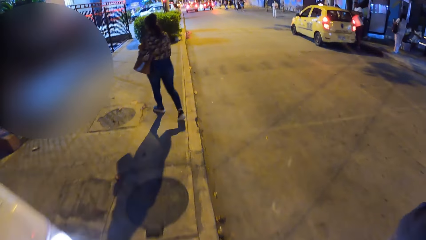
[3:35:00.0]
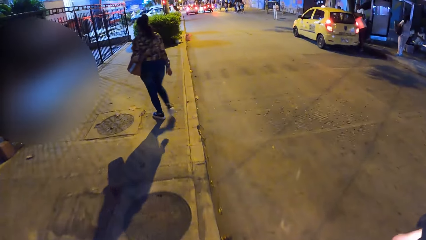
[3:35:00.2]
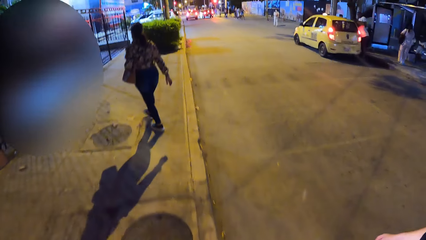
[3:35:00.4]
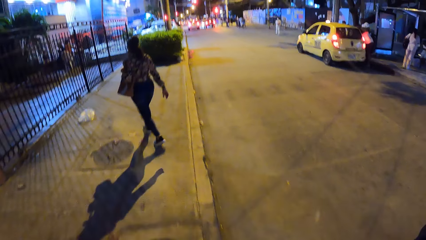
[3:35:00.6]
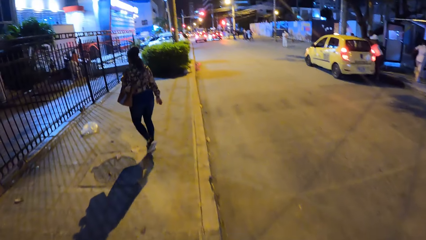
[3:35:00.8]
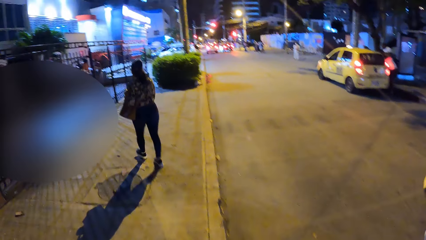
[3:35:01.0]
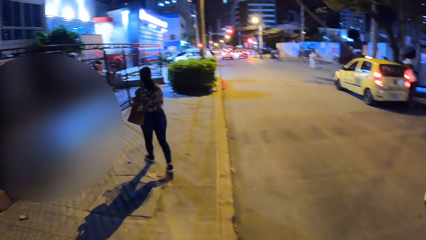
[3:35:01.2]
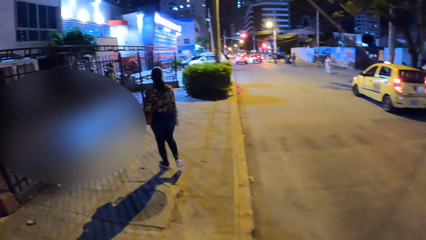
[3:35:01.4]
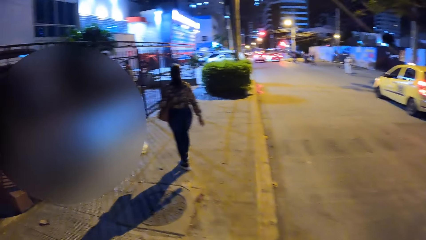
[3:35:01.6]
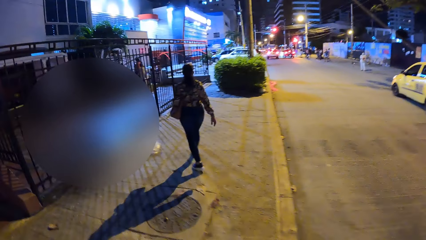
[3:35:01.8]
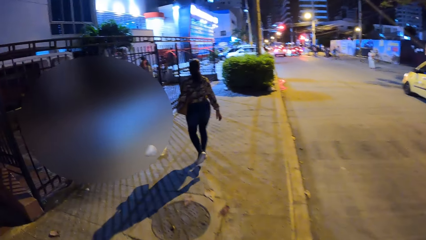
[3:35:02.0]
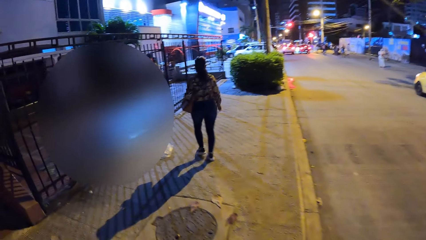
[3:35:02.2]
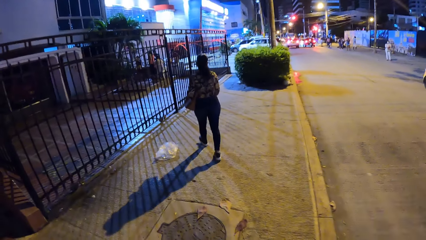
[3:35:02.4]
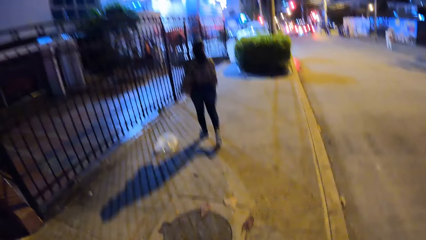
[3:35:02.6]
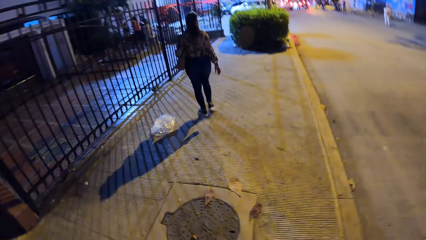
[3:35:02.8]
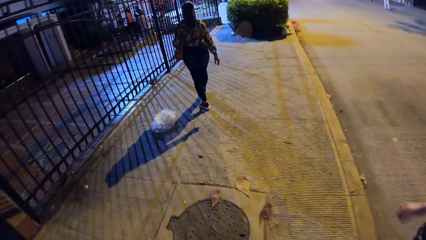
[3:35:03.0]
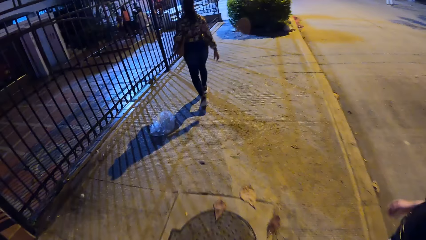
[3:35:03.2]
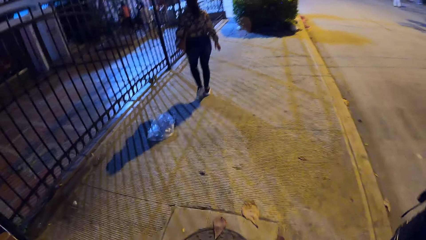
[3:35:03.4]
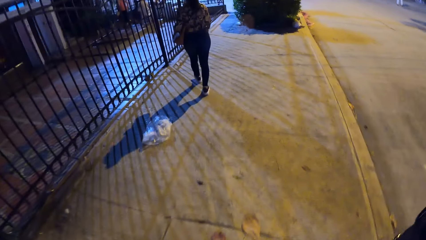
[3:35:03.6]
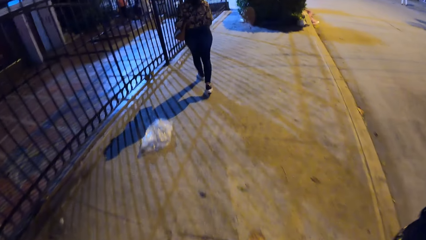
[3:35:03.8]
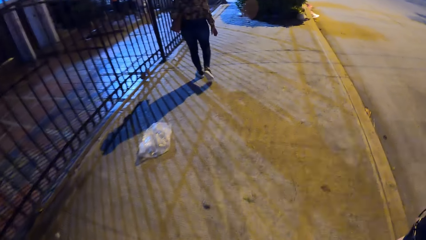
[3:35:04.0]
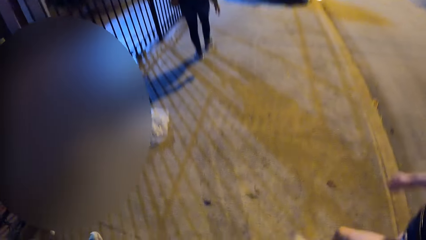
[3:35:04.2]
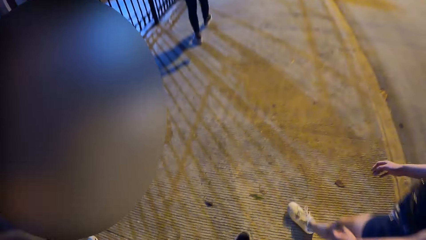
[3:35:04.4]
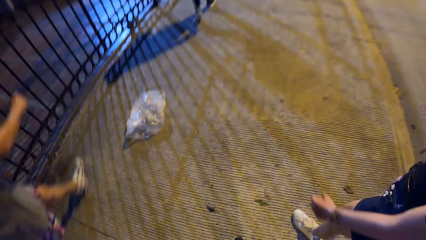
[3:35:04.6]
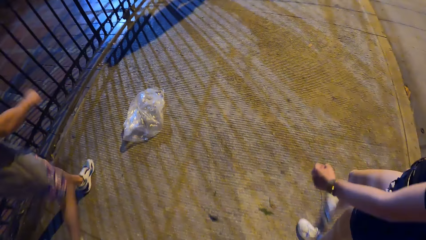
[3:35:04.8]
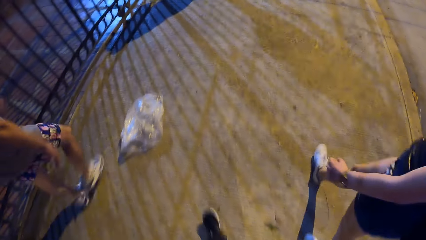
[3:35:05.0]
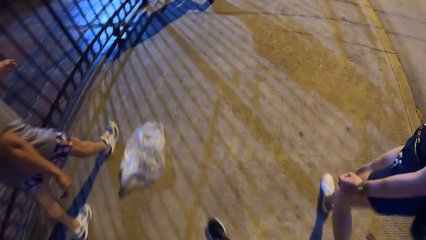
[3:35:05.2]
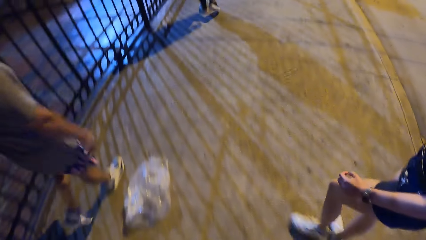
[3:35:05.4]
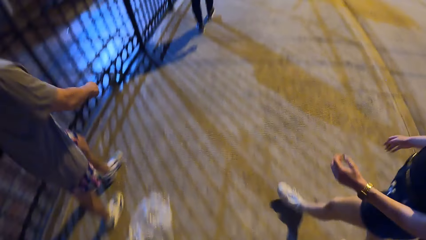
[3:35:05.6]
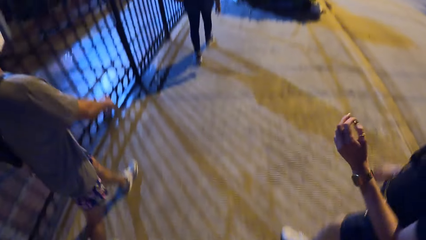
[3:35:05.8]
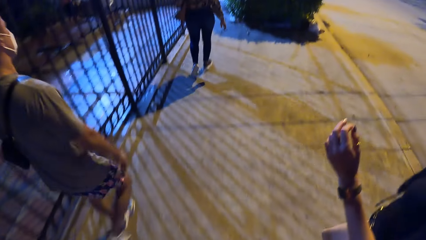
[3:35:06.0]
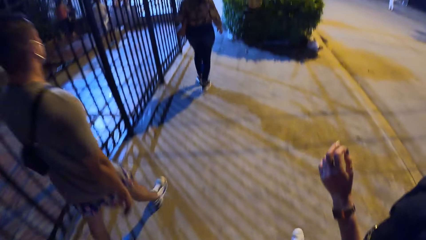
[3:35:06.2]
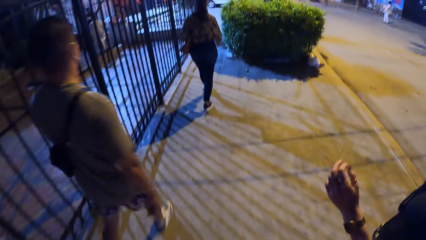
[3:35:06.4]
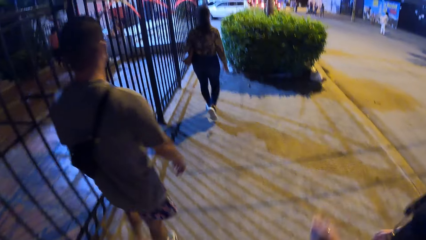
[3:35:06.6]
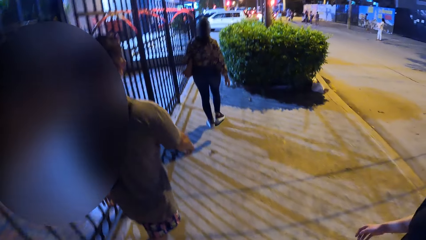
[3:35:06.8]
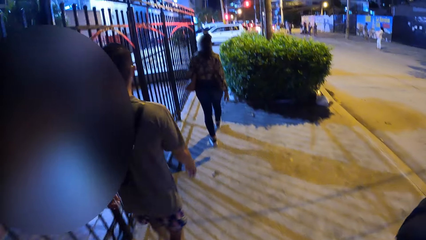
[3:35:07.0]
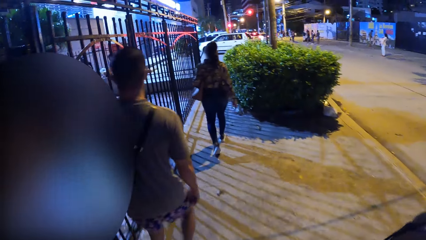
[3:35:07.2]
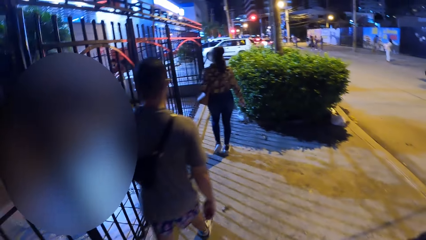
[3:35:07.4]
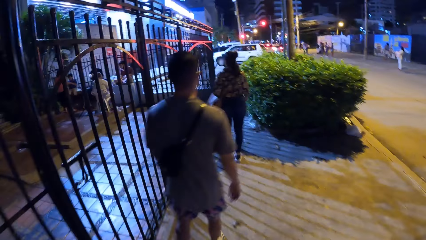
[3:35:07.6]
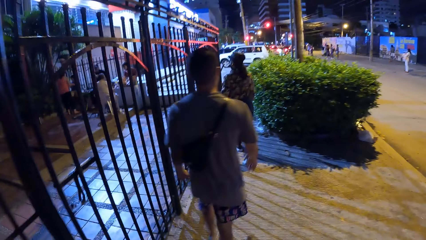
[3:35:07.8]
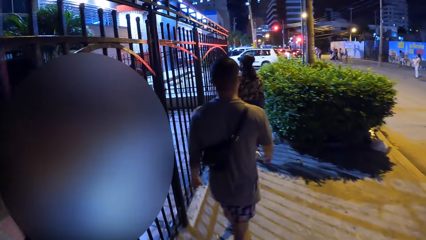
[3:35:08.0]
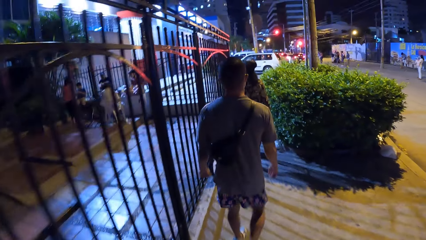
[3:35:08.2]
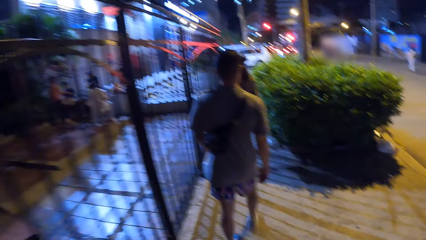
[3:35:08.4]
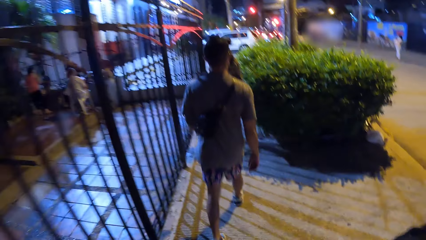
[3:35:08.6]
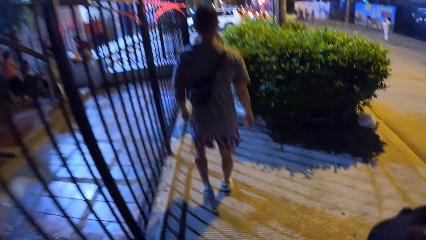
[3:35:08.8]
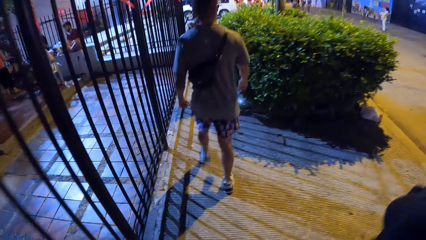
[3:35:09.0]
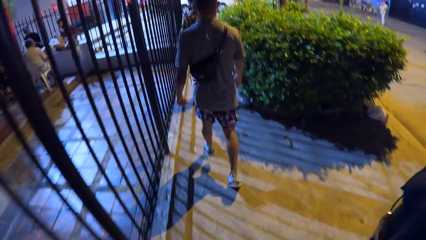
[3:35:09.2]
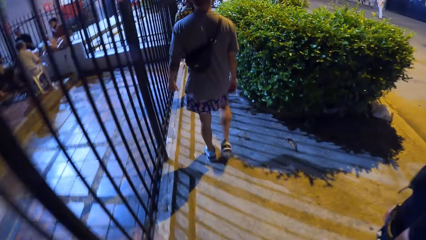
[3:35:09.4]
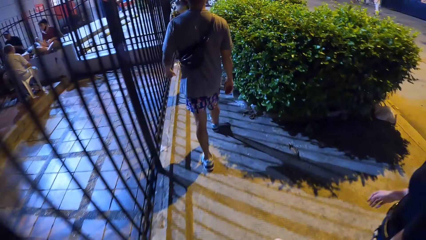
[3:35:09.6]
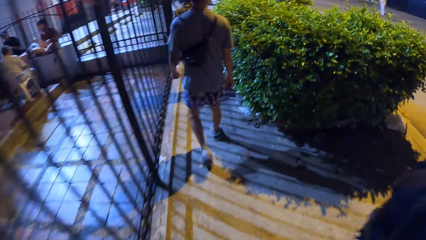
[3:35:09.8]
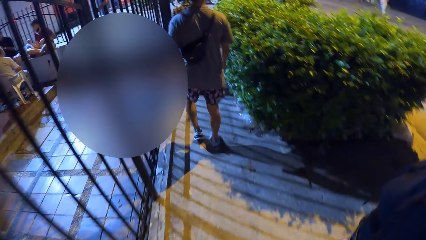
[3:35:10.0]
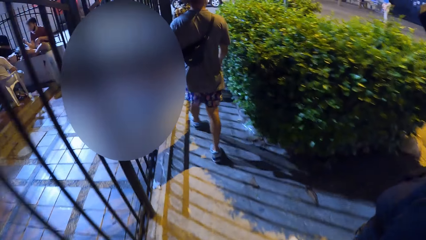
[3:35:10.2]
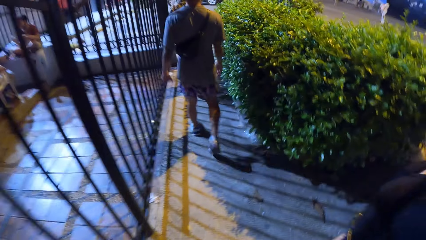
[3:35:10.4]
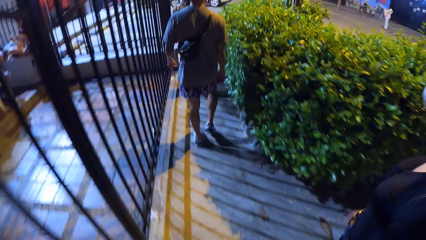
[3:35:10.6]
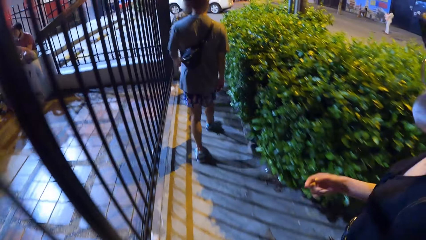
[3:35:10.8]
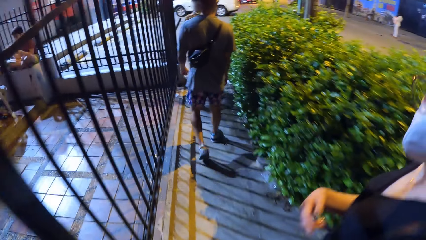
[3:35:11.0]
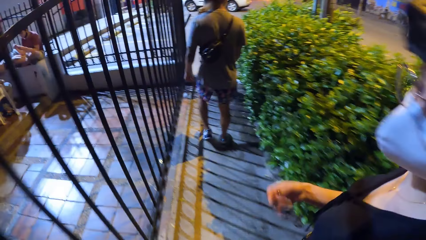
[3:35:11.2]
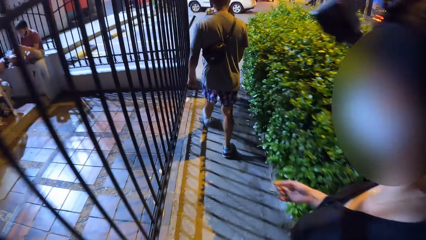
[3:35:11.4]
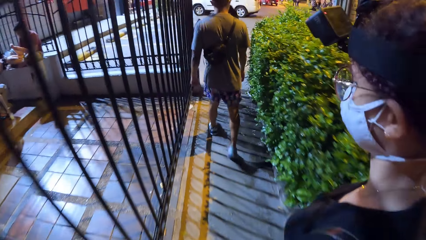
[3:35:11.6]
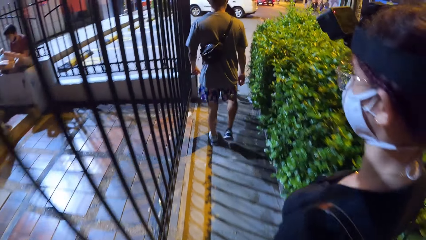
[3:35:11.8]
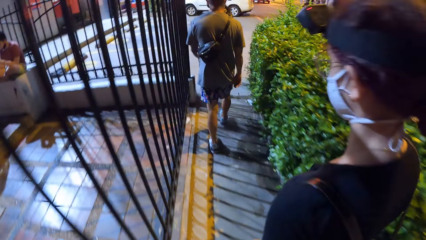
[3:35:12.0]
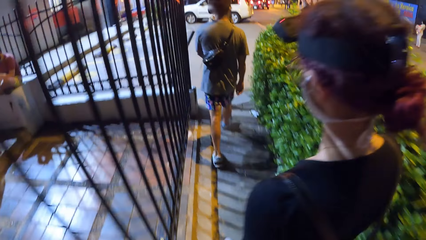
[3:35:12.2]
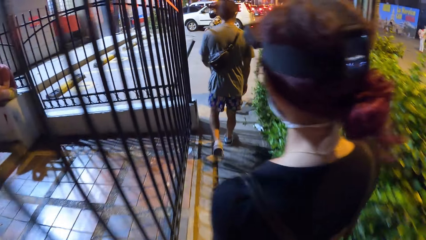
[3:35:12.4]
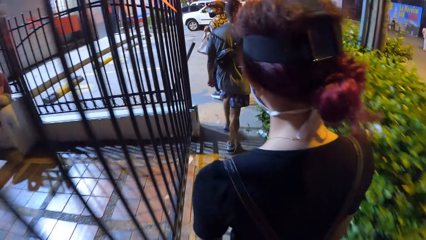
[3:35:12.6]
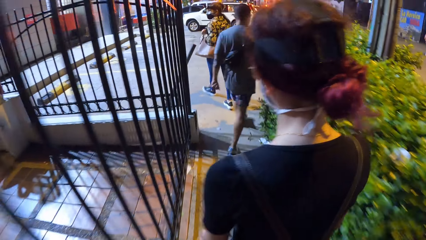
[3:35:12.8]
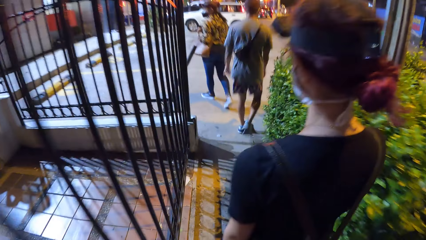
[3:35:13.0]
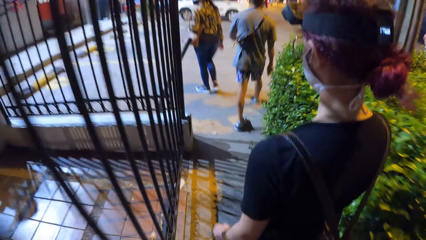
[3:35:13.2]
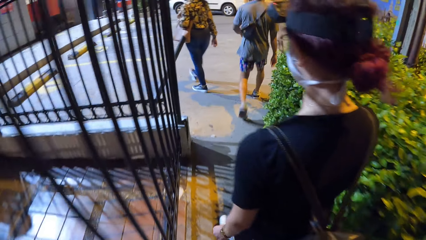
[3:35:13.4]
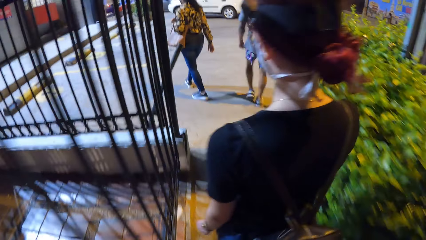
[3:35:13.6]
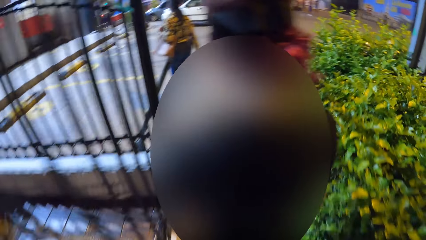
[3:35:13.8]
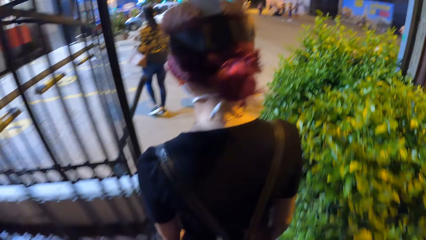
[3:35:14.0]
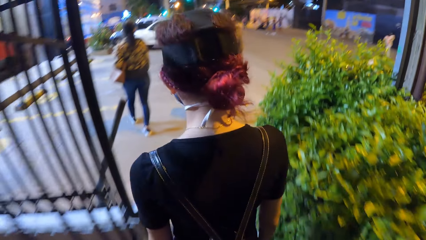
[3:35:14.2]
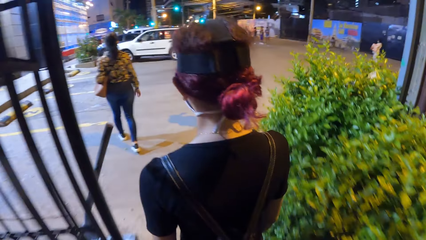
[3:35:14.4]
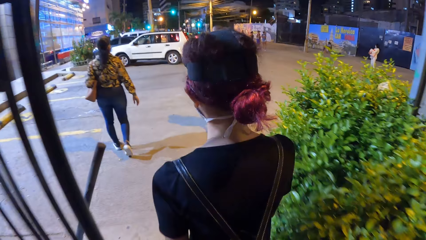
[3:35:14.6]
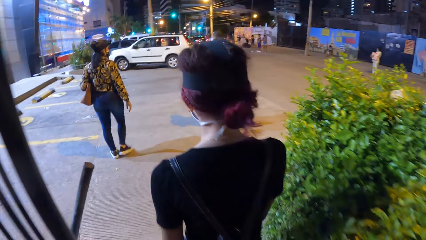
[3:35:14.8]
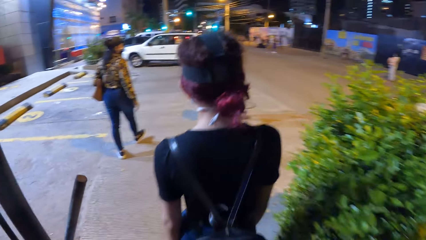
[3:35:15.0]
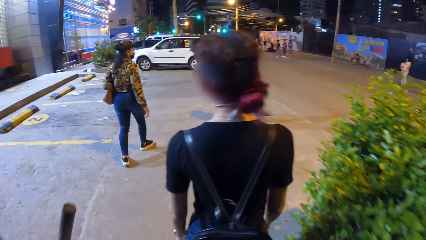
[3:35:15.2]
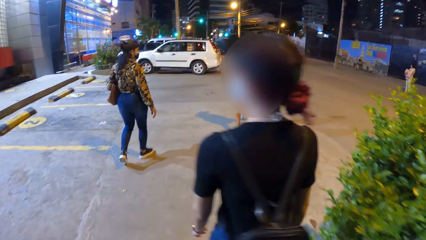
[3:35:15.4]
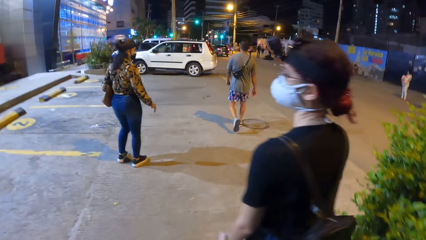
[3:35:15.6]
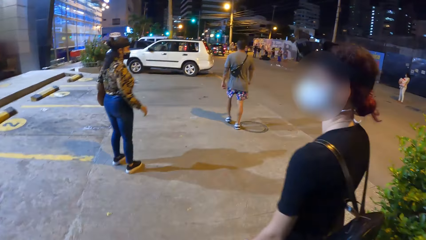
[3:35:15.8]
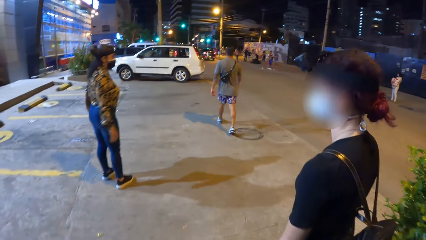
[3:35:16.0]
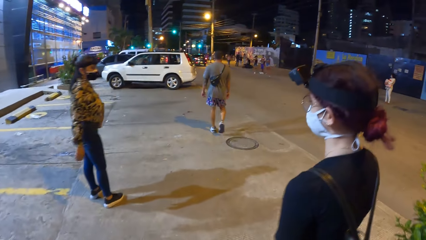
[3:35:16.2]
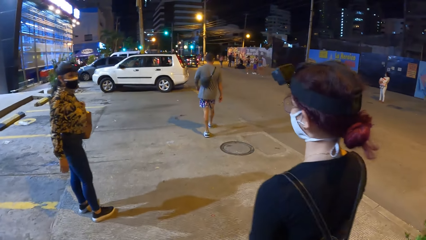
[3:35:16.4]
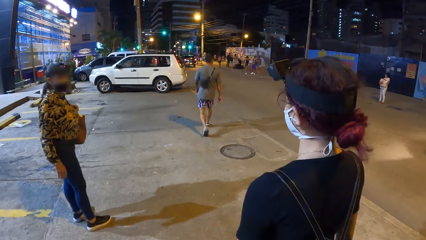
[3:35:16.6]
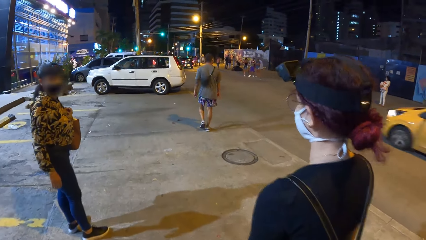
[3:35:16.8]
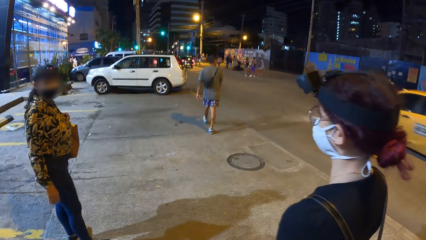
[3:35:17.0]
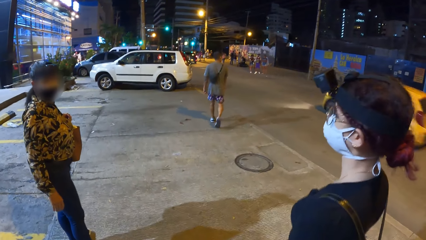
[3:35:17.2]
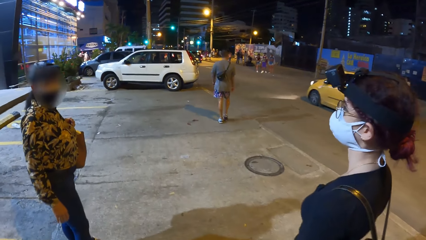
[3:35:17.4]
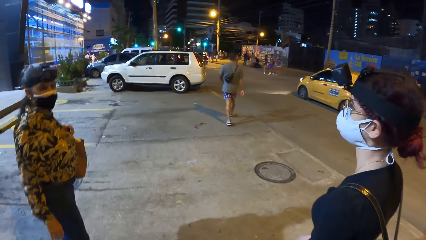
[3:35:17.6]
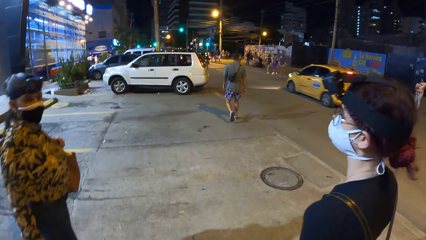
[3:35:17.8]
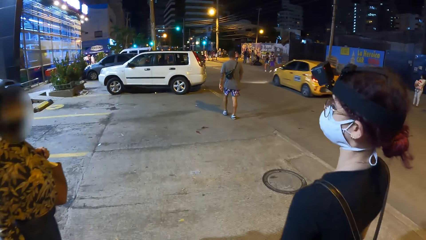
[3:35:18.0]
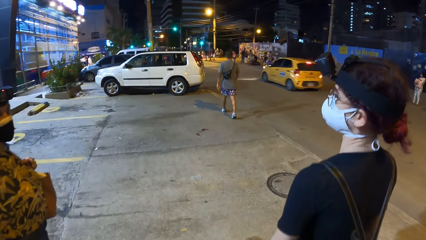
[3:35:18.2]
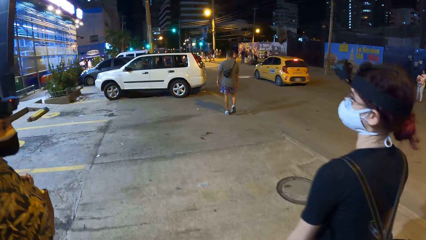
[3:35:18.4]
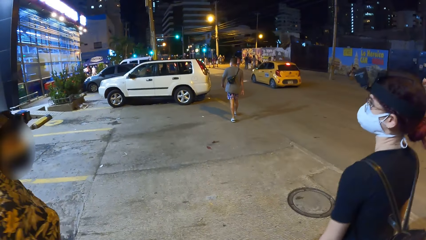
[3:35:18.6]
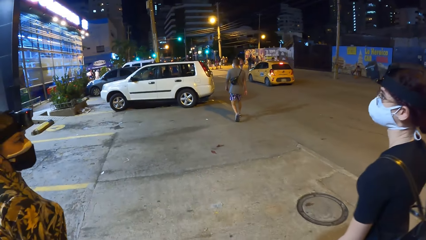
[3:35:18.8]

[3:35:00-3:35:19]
A person raises a hand, puts the hand down, and walks. The camera wearer walks. Another person stops walking. A woman on the sidewalk interacts with another woman.
